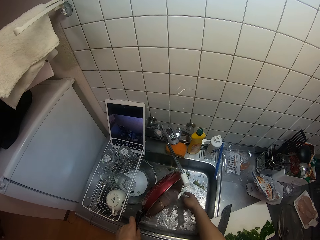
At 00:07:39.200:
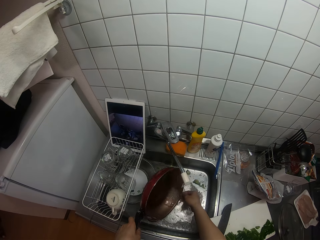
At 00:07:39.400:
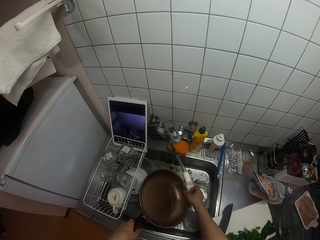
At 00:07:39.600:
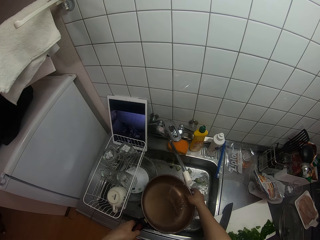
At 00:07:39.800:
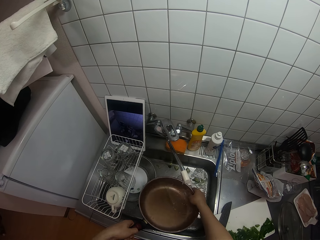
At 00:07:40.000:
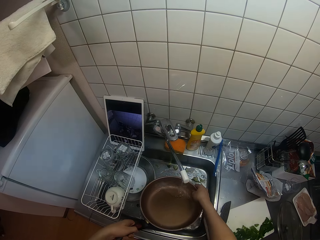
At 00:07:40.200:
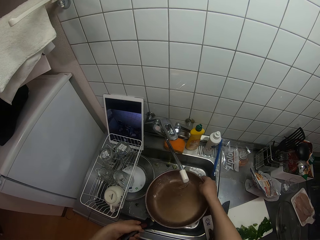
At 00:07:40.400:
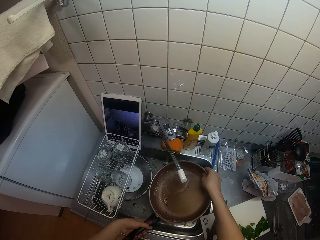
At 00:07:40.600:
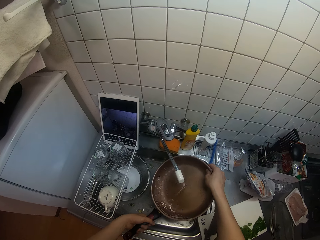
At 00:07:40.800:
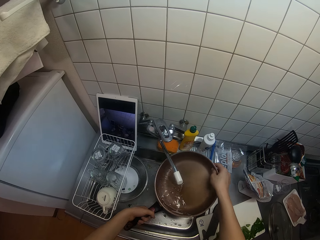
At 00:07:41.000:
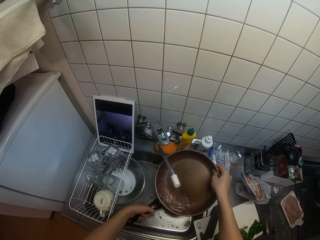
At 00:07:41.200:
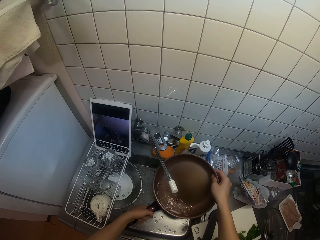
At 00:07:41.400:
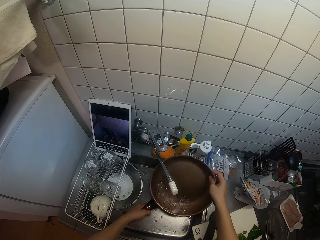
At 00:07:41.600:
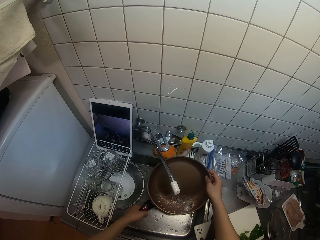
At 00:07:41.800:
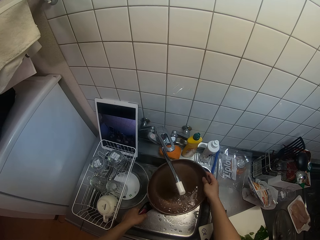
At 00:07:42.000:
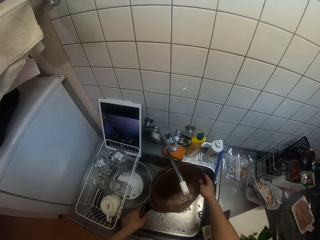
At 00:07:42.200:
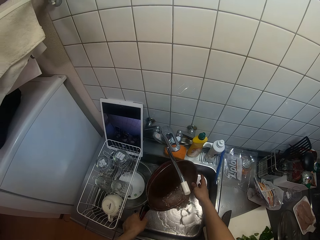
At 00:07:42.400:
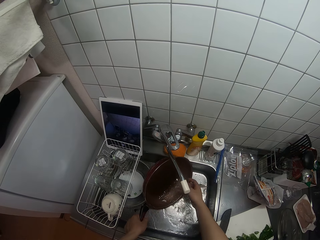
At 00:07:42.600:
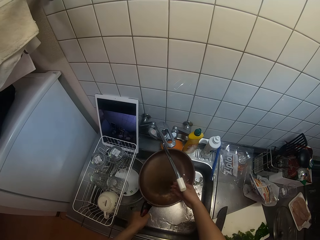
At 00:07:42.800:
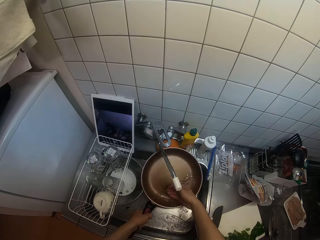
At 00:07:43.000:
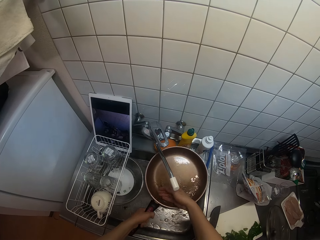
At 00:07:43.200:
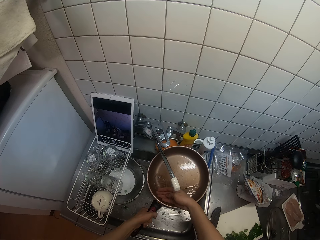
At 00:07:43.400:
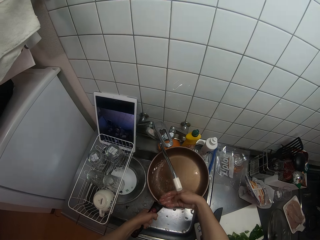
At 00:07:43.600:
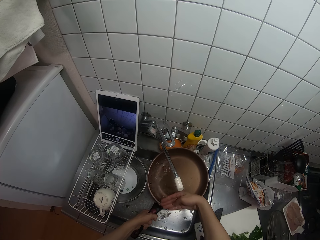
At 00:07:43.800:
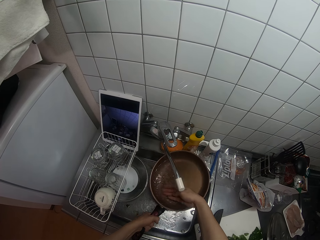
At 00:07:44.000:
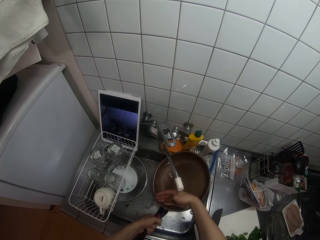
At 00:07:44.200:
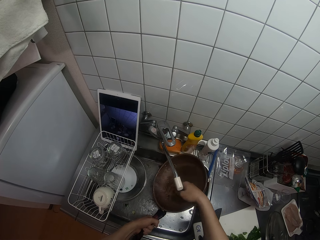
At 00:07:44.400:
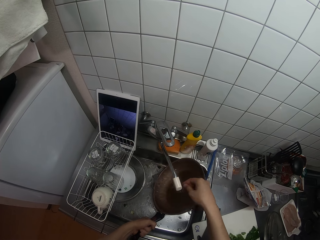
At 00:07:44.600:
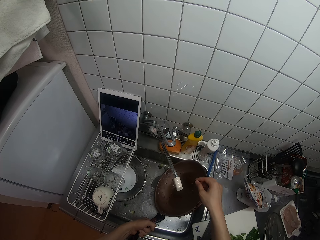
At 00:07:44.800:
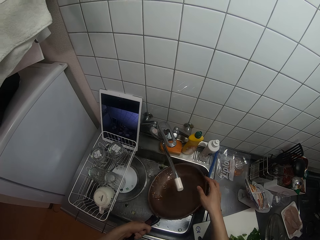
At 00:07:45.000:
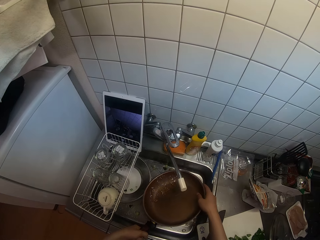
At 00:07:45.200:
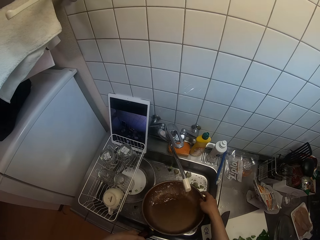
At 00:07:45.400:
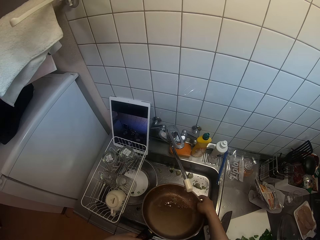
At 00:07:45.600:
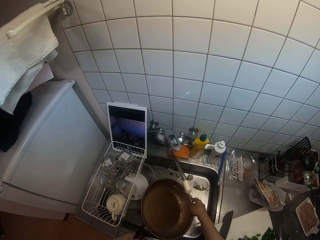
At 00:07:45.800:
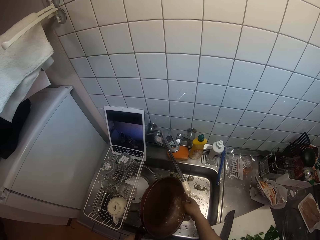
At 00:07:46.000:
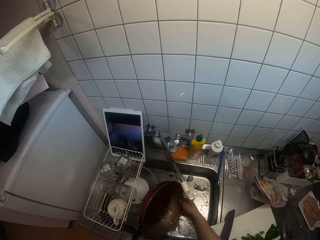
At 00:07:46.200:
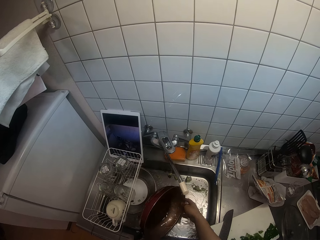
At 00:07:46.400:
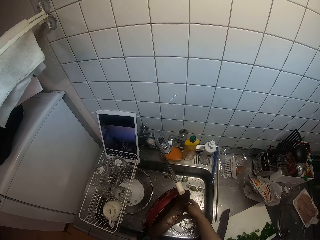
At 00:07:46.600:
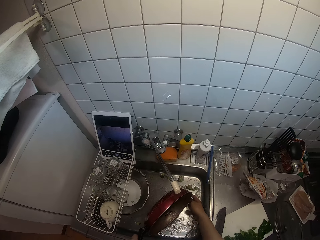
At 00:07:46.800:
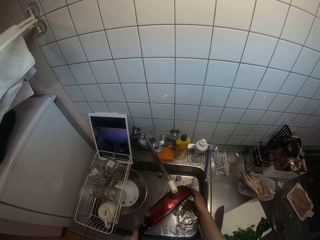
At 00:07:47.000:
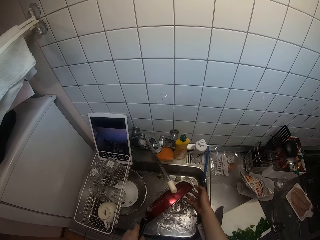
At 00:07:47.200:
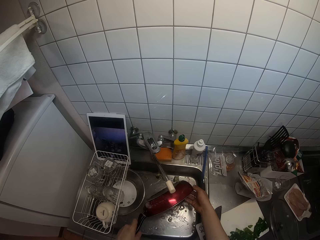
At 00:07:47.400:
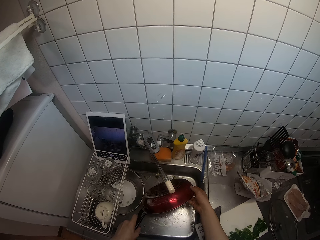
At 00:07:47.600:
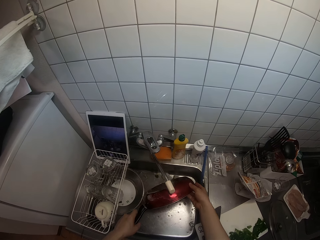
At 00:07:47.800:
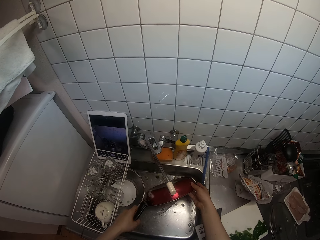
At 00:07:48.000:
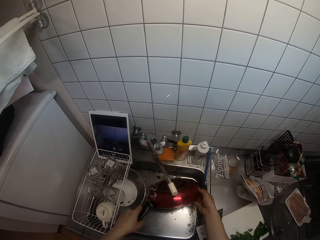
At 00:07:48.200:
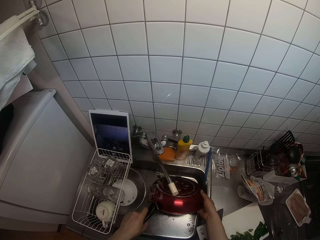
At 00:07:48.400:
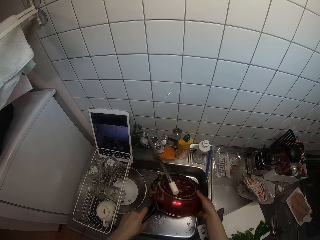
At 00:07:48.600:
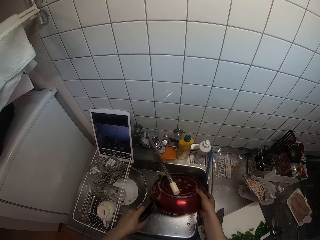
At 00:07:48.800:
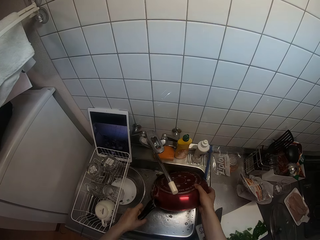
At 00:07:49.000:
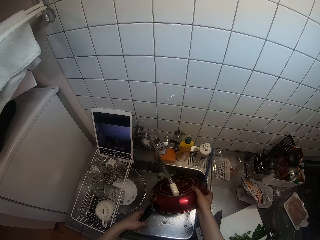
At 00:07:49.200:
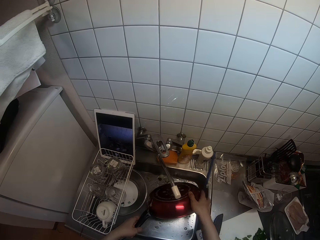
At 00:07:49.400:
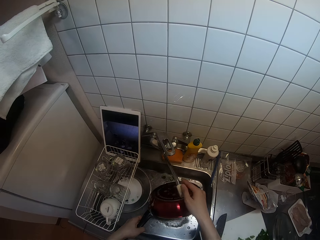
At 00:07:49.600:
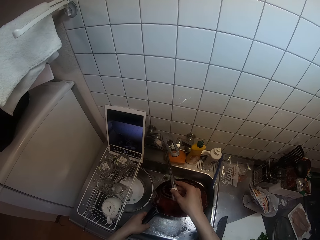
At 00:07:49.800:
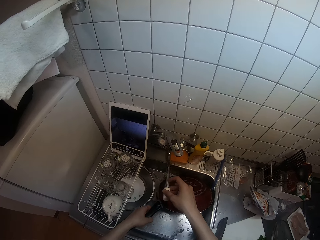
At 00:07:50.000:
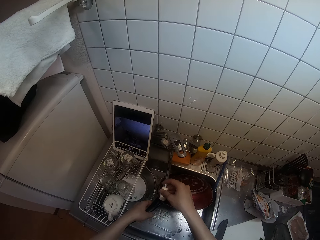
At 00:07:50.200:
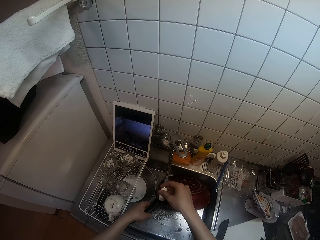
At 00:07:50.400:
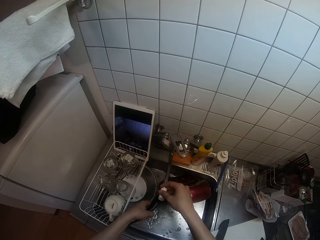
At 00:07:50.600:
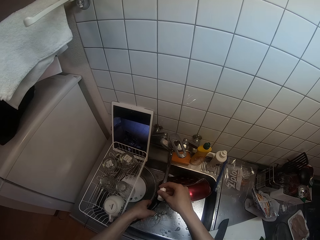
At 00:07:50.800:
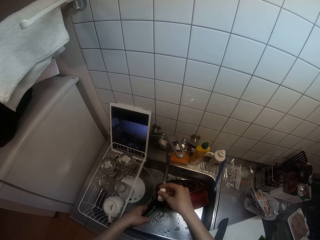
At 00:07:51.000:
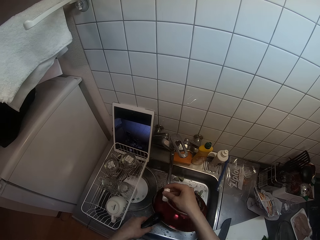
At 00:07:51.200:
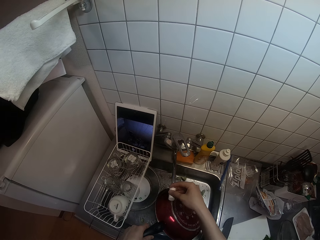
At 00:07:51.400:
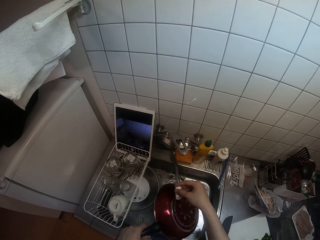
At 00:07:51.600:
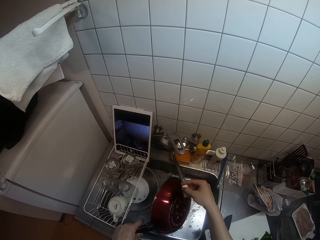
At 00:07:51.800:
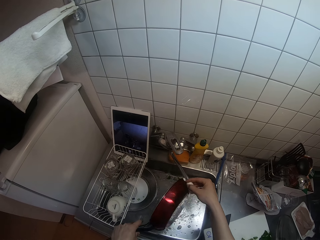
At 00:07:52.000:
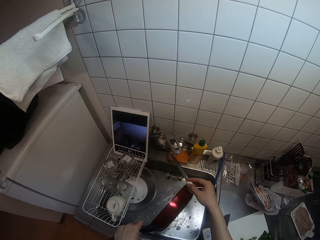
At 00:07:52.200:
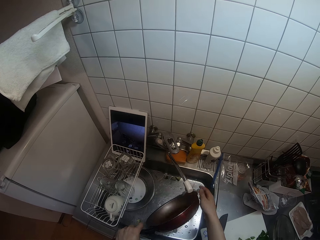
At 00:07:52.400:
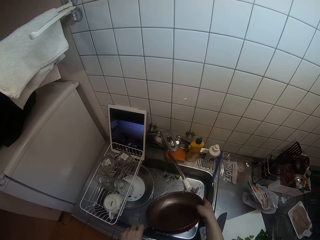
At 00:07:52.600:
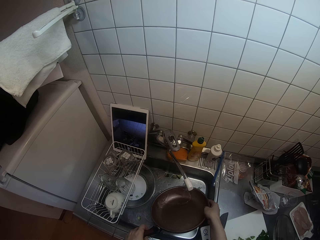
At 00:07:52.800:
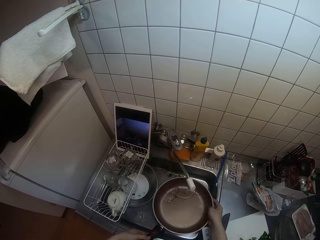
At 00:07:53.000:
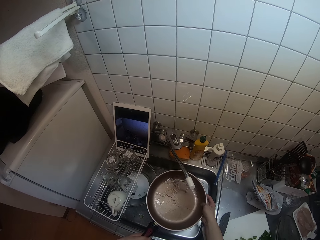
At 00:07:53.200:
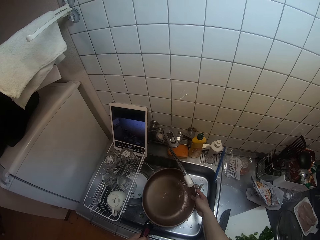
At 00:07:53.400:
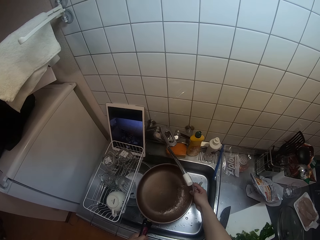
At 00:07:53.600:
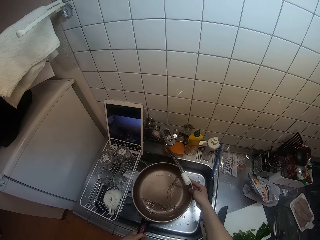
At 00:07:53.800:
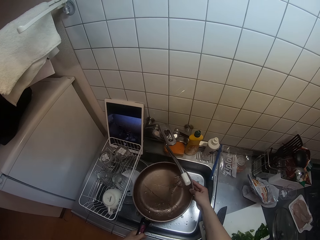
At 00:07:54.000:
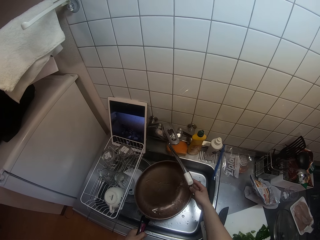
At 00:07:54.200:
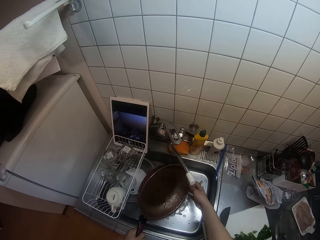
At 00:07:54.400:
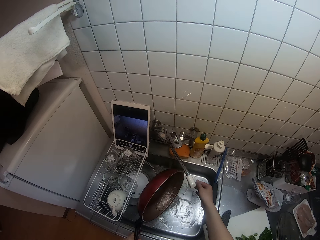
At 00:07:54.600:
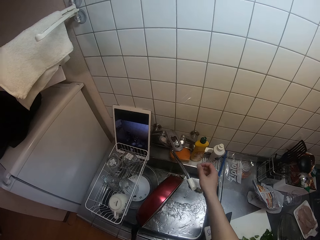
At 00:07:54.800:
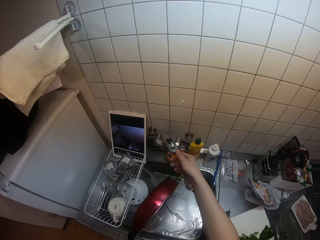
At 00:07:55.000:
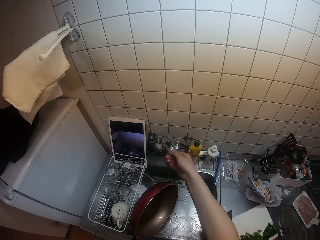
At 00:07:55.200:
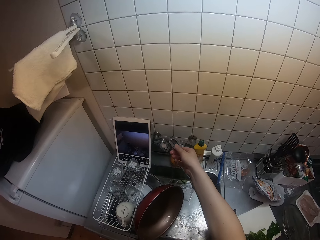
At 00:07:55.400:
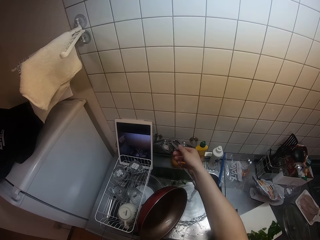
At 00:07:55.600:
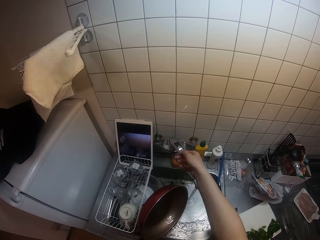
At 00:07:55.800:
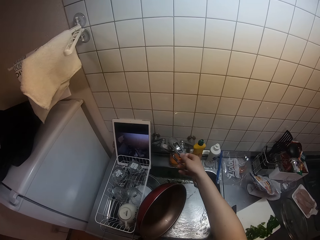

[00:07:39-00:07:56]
The camera wearer adjusts the tap with her right hand. She turns off the tap with her right hand.

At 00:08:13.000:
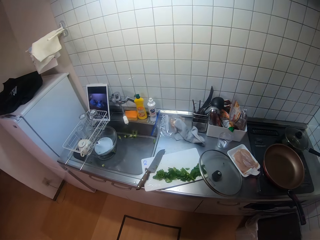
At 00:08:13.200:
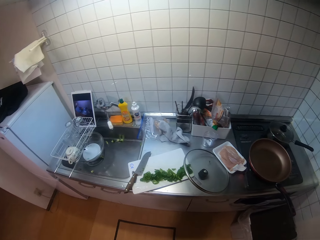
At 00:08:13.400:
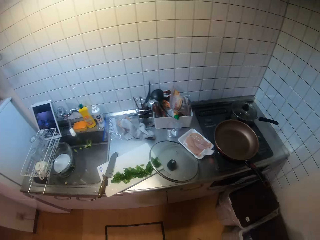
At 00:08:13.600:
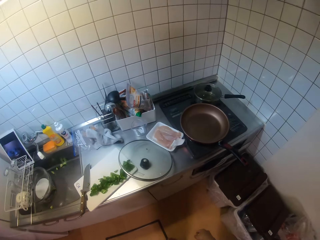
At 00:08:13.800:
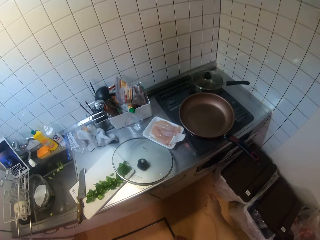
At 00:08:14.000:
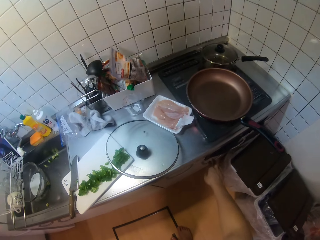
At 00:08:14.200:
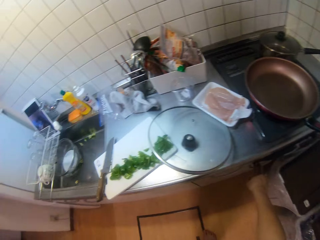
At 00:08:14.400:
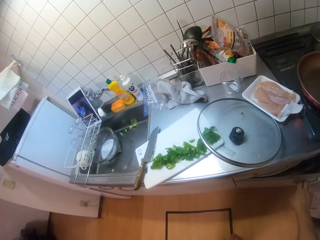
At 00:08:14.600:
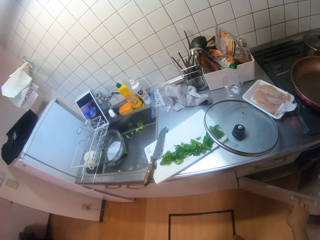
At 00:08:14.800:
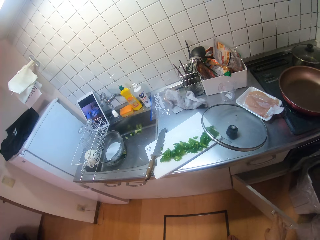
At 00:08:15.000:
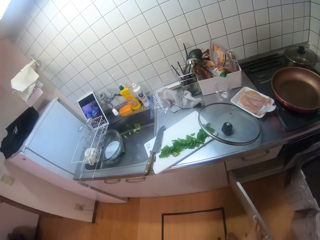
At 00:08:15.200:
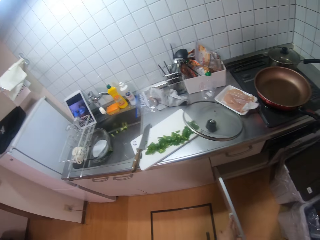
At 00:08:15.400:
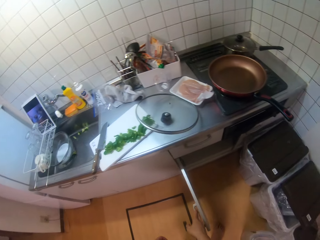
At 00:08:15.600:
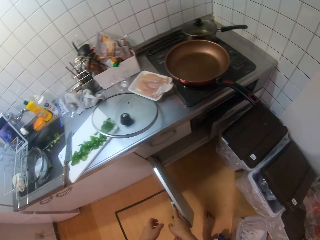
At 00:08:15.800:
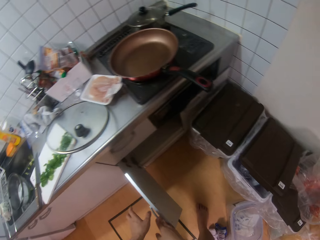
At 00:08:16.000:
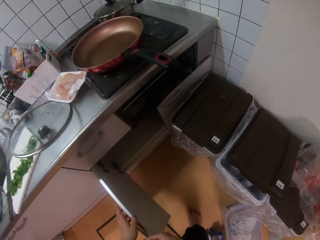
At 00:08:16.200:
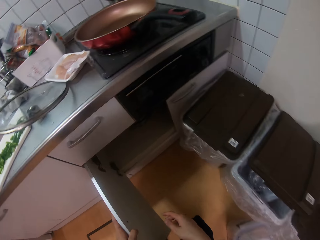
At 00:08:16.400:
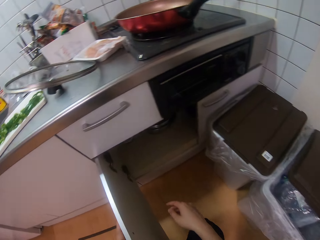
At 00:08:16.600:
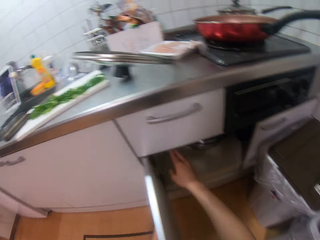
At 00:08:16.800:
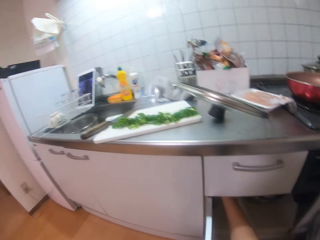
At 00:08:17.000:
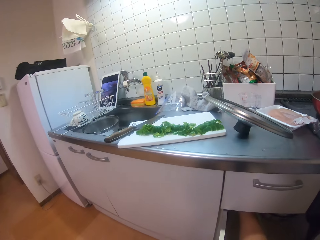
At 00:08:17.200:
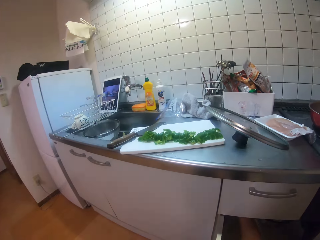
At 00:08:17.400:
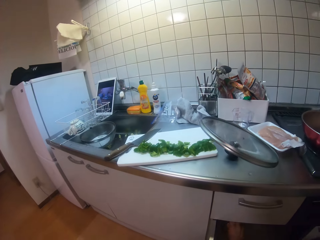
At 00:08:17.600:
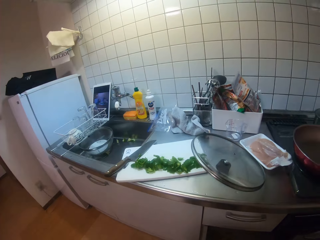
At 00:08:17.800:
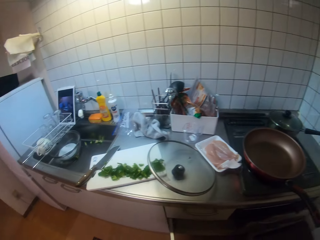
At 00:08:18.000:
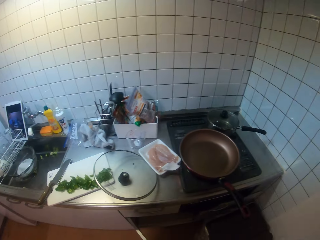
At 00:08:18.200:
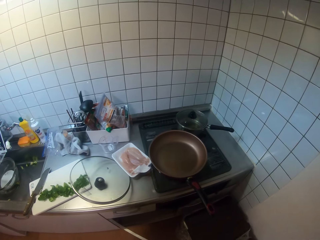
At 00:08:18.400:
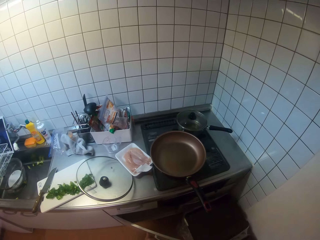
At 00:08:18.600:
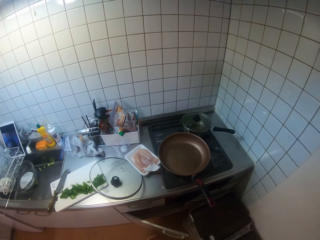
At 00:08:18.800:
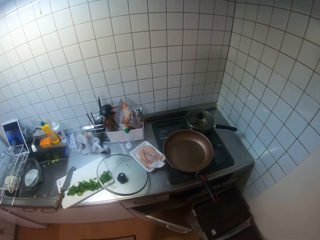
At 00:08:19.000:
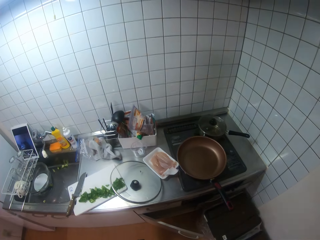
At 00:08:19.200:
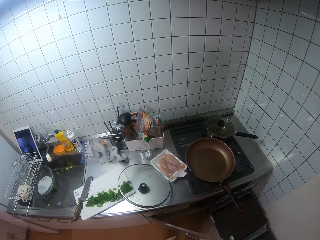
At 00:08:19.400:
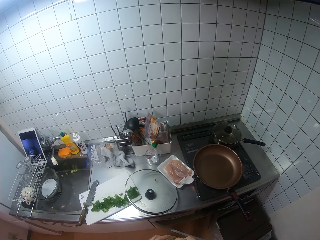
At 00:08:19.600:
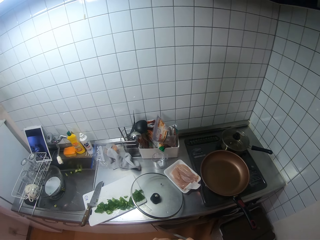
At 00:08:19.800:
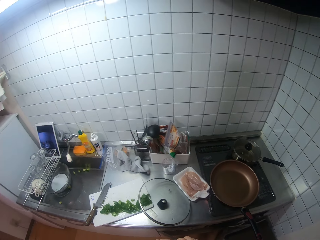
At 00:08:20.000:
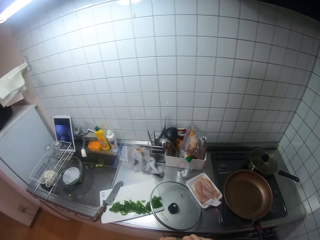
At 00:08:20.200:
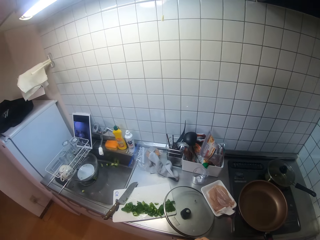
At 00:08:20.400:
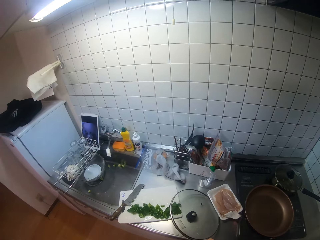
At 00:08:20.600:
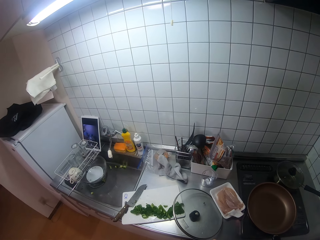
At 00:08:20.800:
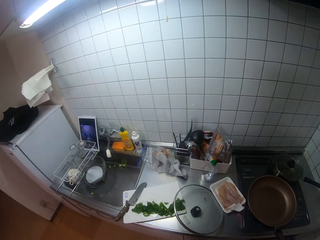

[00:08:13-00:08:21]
The camera wearer opens a cupboard under the sink with her right hand. She removes a bottle of oil from the cupboard with her right hand.
